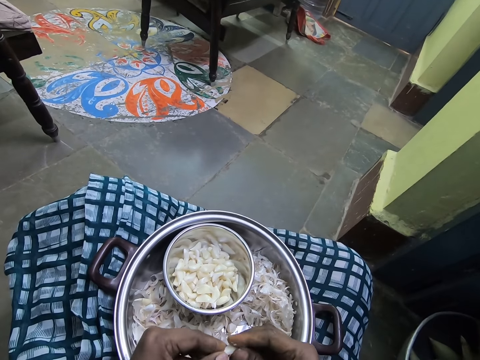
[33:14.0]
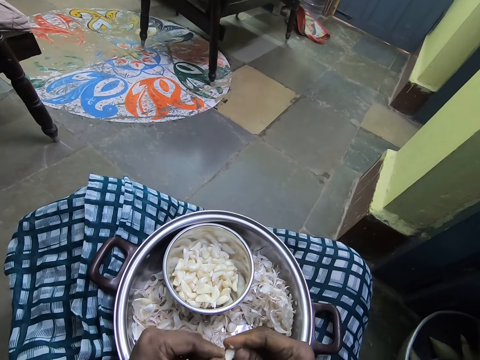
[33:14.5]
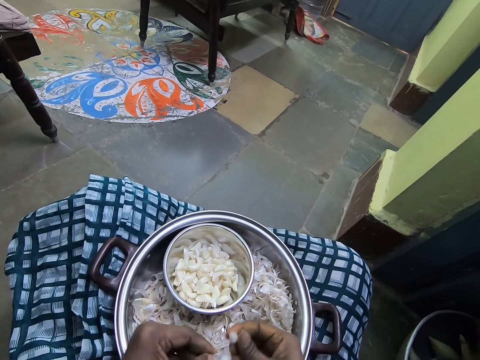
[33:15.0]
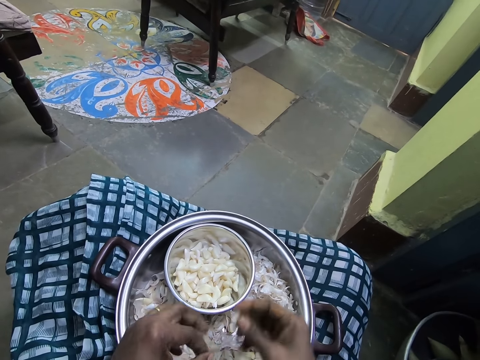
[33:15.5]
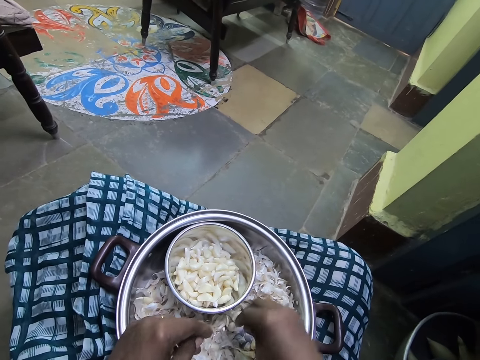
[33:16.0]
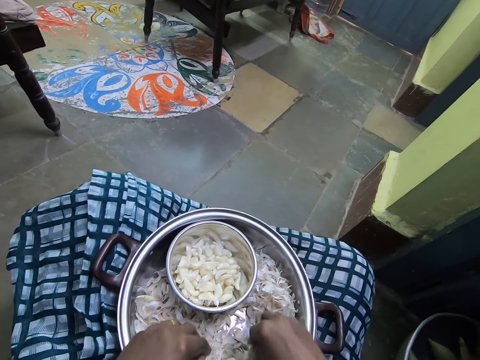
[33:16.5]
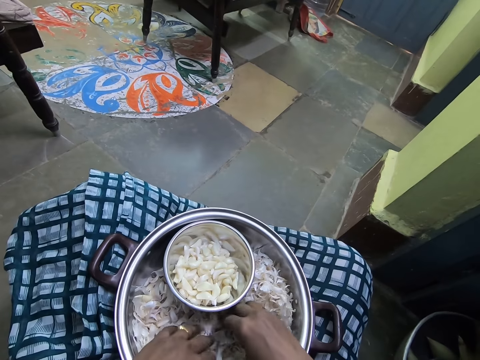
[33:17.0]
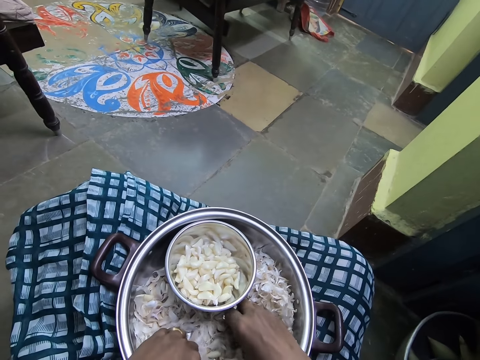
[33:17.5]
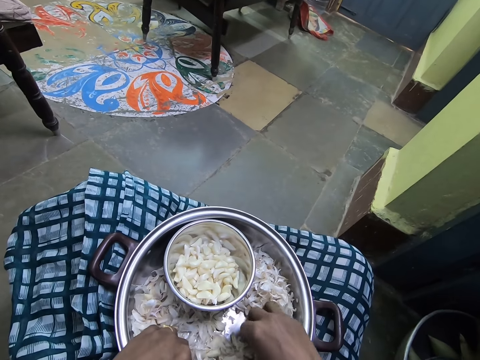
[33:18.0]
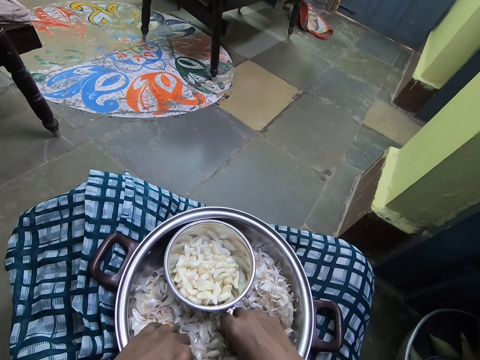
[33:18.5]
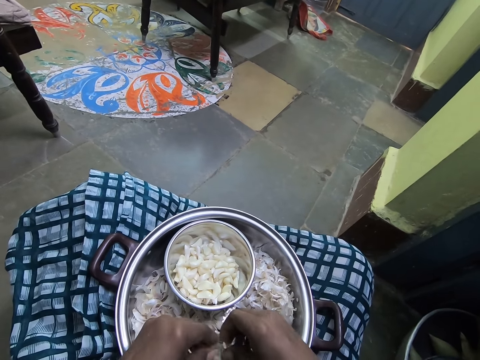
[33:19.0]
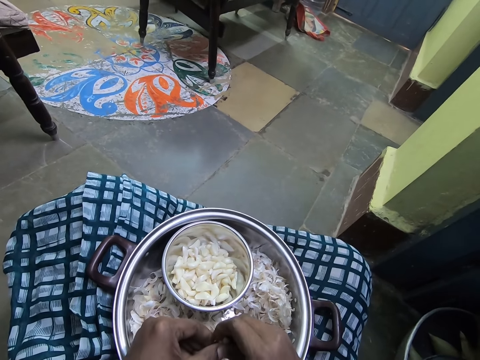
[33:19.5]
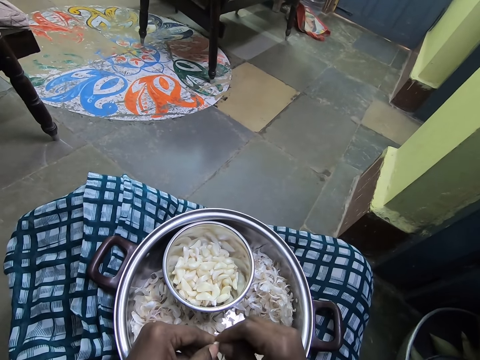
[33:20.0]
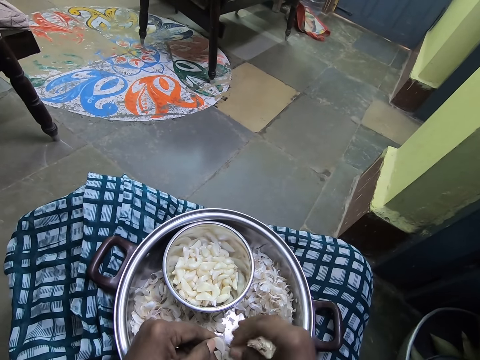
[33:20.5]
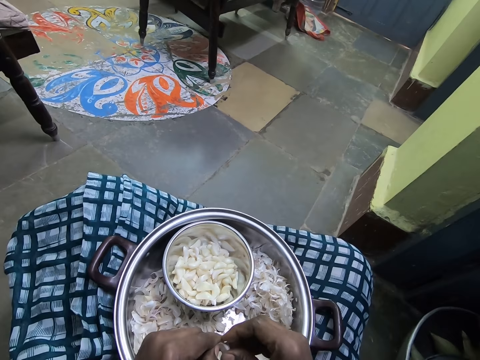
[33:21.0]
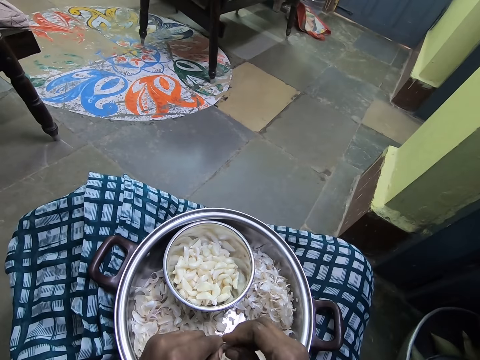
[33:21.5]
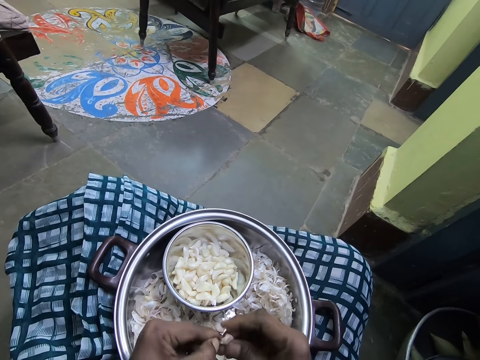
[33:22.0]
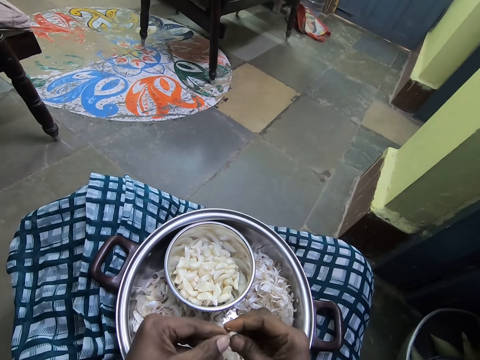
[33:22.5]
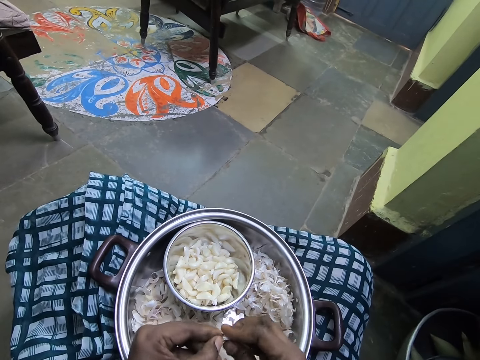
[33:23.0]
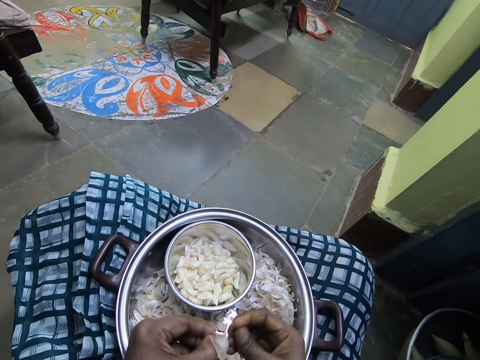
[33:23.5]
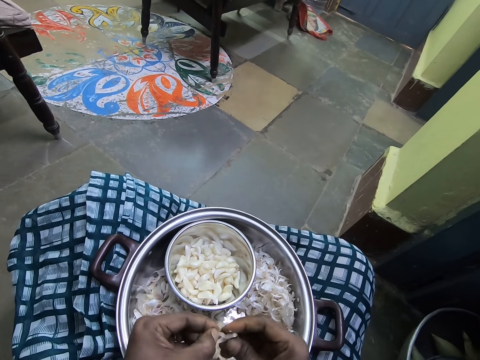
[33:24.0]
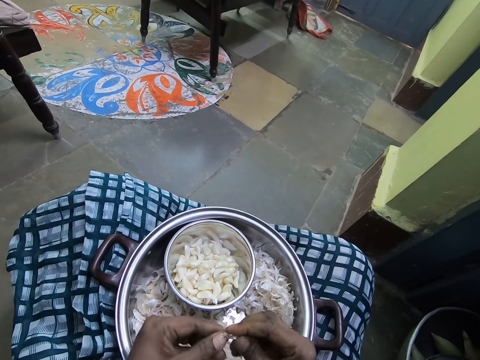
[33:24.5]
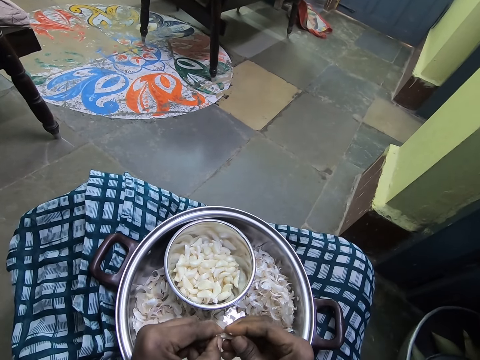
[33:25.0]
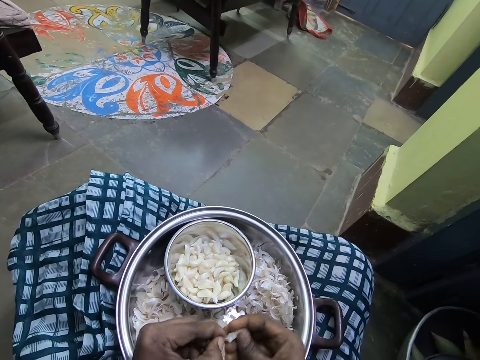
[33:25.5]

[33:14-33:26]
The camera wearer puts the garlic in the bowl. They pick the garlic. They peel the garlic.

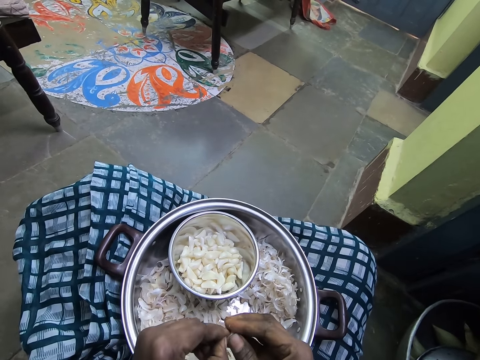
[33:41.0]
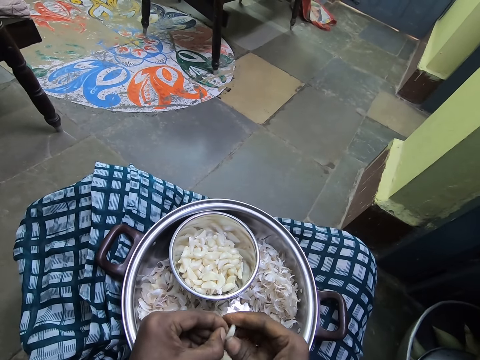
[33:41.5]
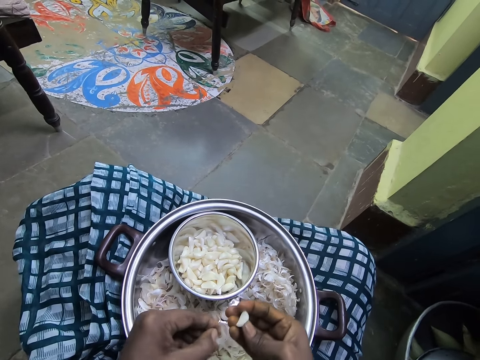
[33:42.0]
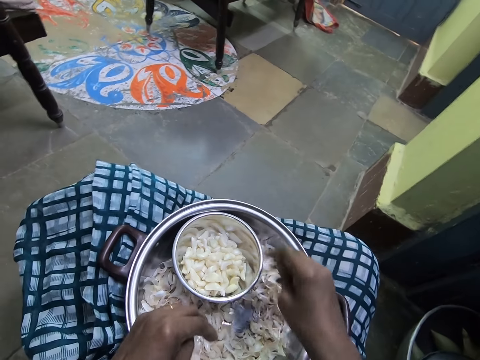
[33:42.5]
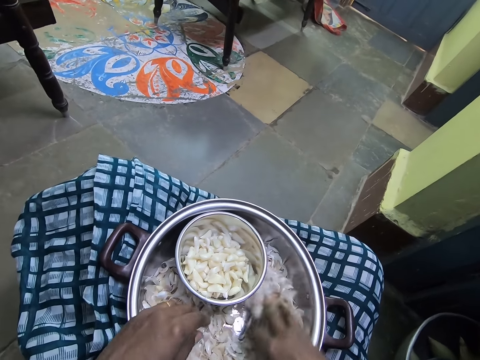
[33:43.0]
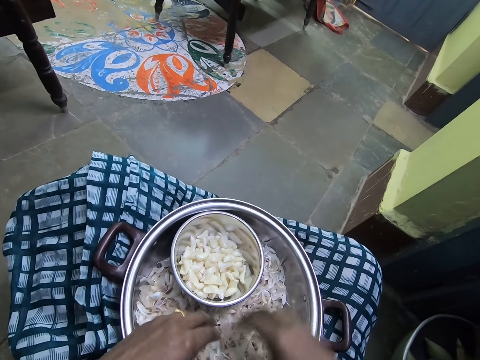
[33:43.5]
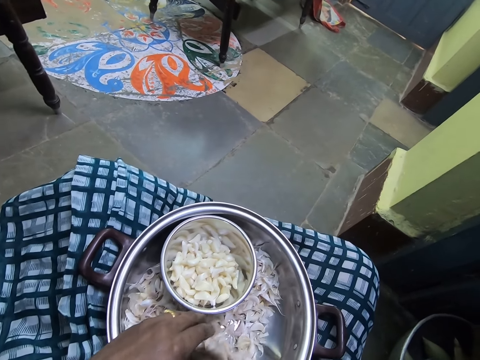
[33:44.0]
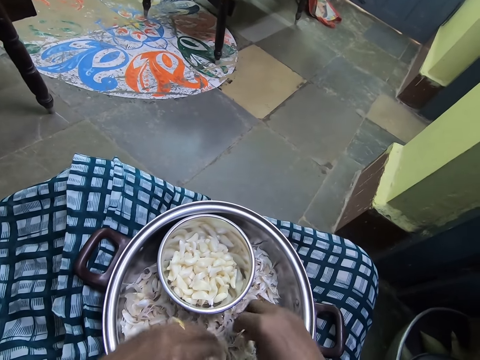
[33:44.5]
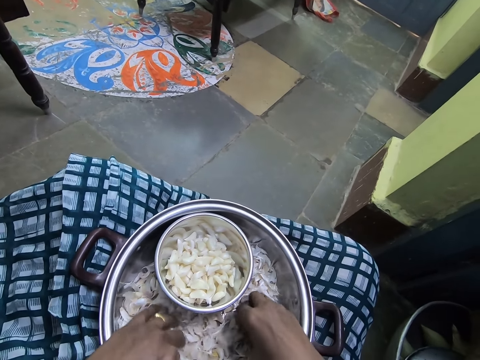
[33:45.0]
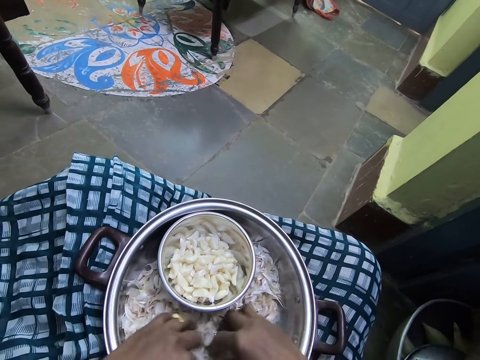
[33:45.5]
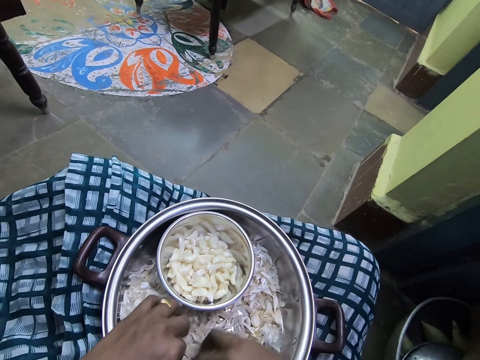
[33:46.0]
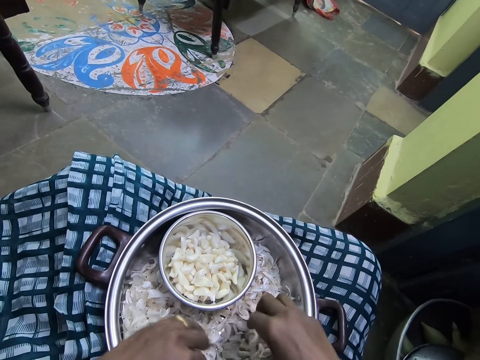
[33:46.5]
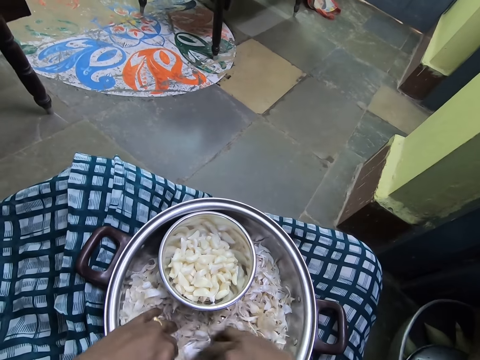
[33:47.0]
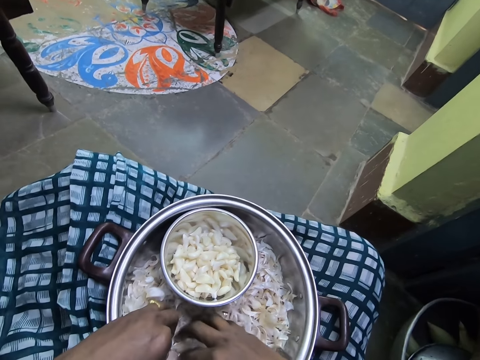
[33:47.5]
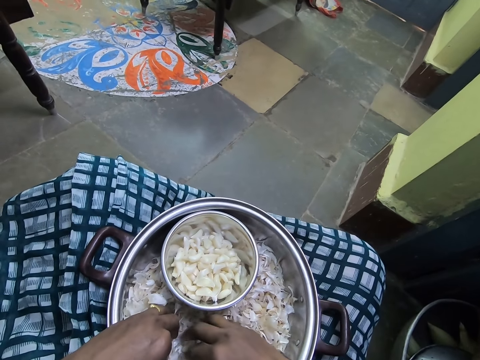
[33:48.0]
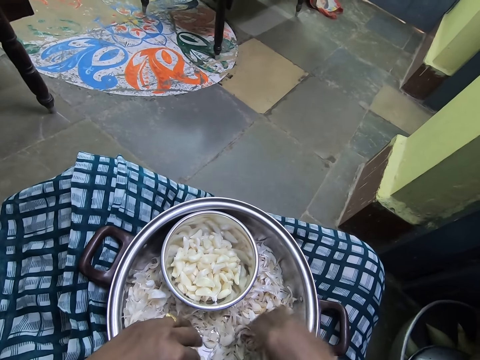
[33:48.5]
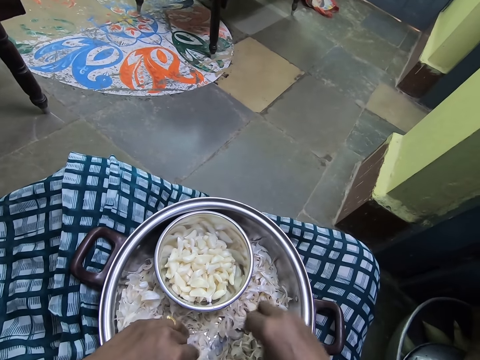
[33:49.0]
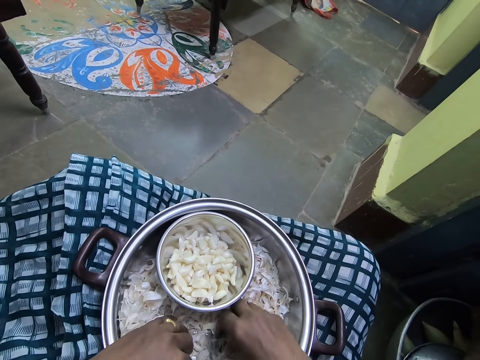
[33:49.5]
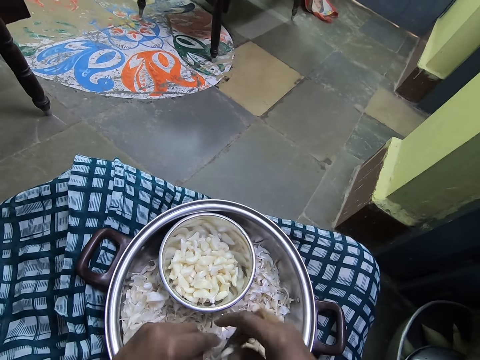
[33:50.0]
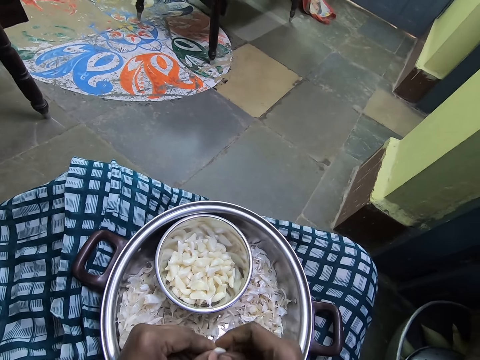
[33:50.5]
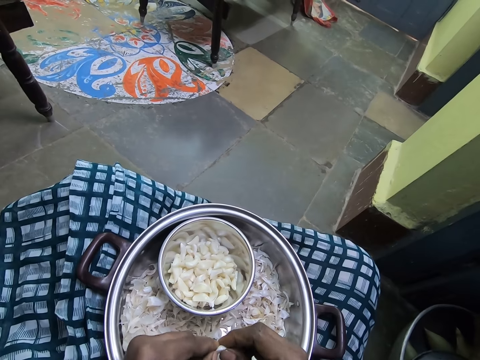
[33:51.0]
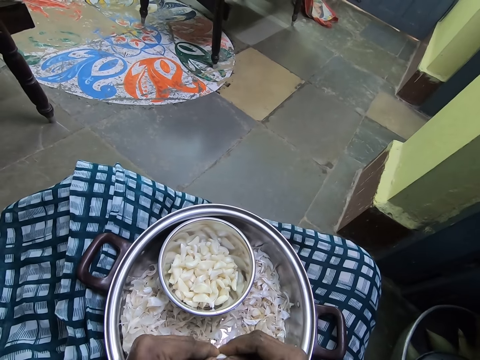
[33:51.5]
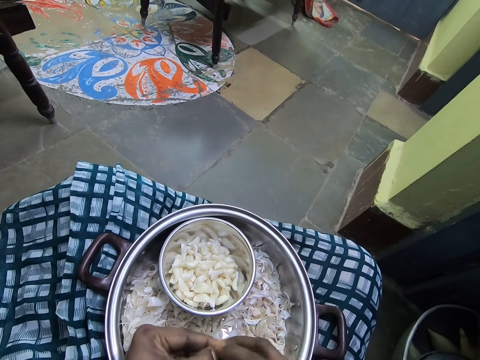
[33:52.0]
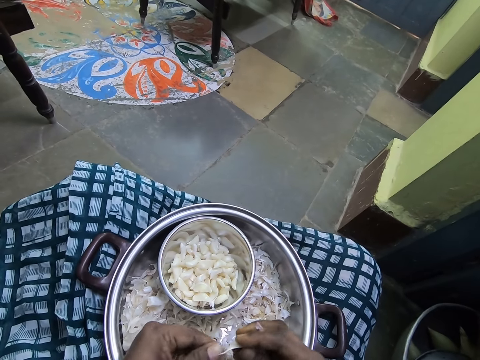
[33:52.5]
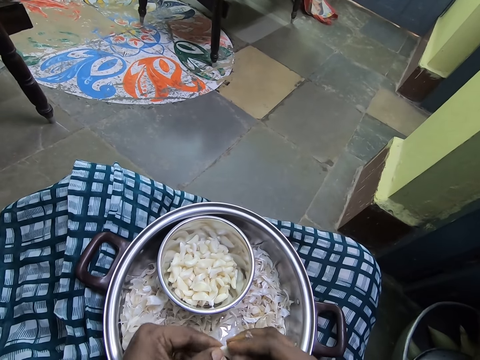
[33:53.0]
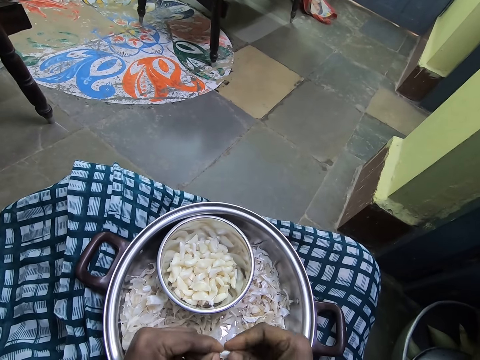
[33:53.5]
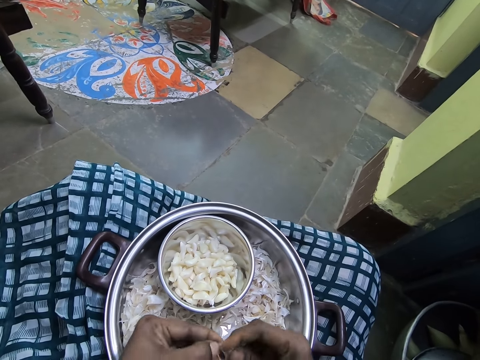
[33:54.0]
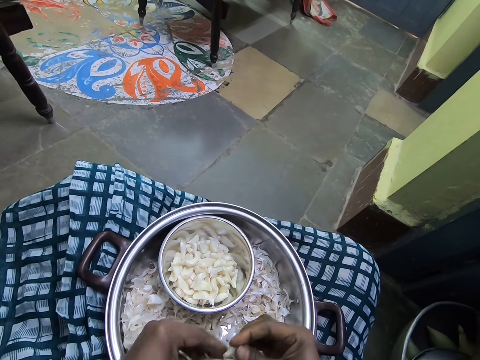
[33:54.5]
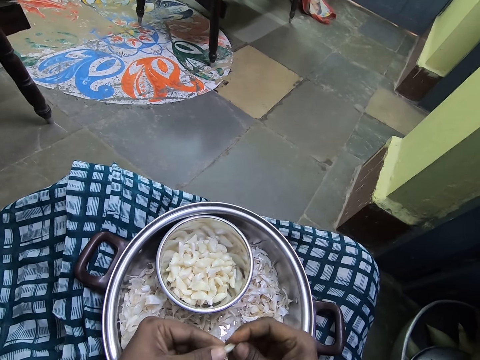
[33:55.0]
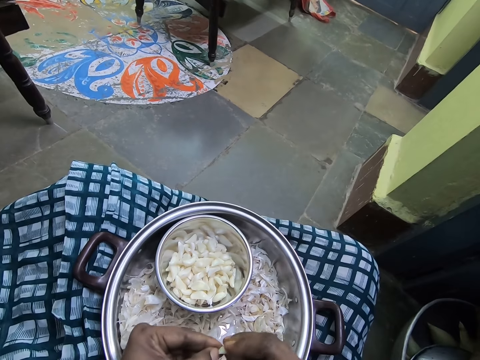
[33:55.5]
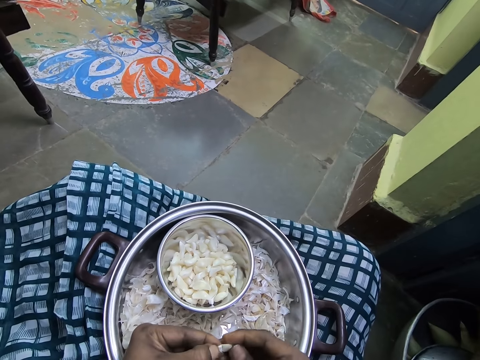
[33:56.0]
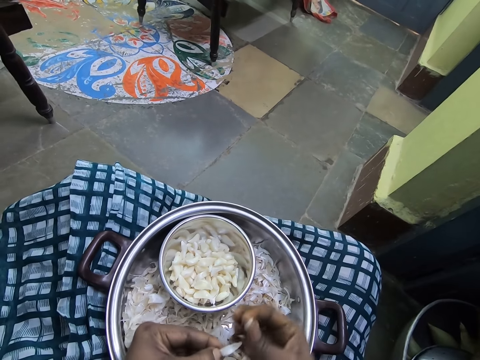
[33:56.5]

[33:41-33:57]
The camera wearer puts the garlic in the bowl. They touch the garlic. They pick the garlic. They peel the garlic. They peel the garlic again.
